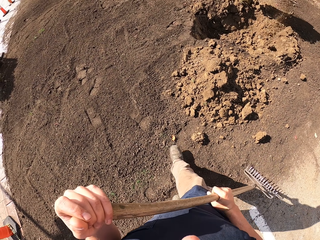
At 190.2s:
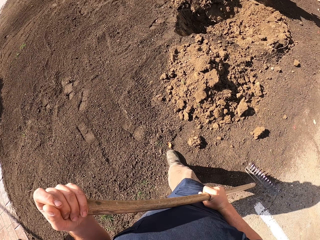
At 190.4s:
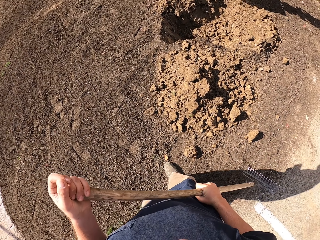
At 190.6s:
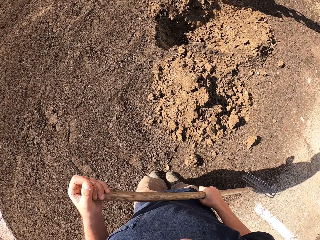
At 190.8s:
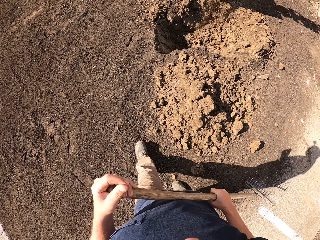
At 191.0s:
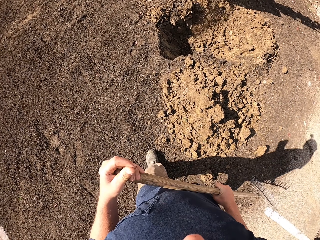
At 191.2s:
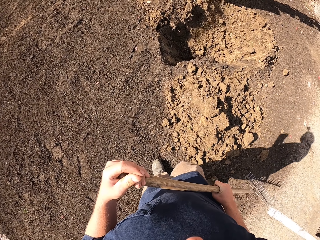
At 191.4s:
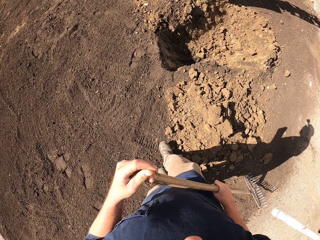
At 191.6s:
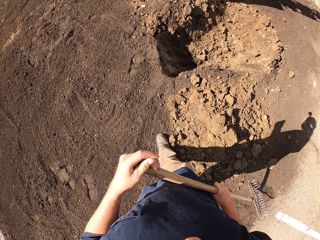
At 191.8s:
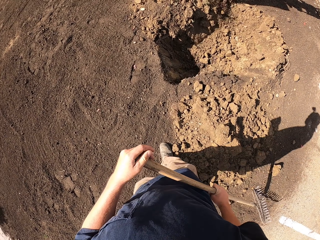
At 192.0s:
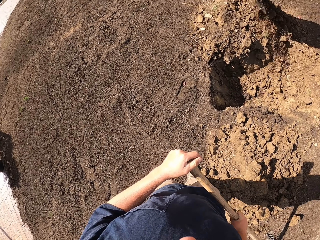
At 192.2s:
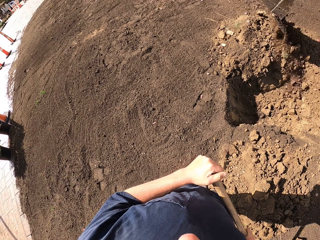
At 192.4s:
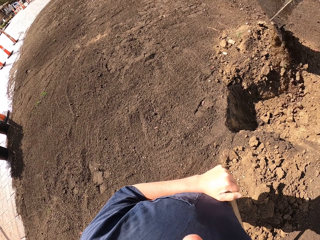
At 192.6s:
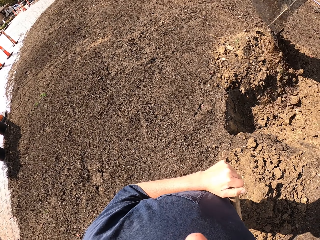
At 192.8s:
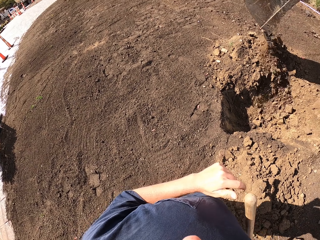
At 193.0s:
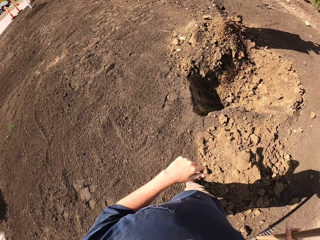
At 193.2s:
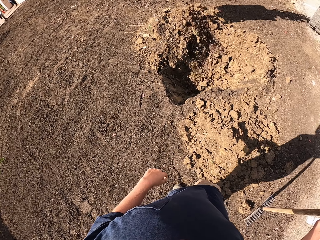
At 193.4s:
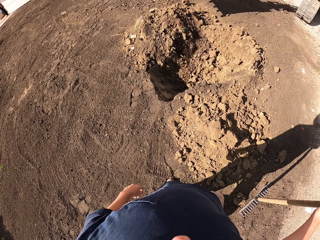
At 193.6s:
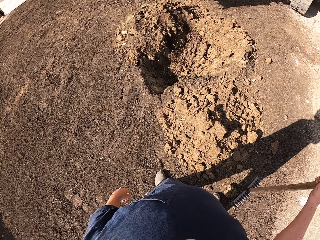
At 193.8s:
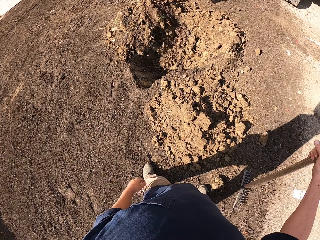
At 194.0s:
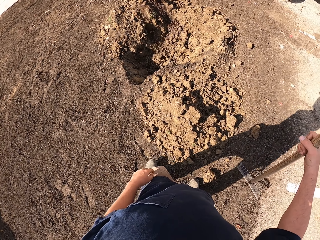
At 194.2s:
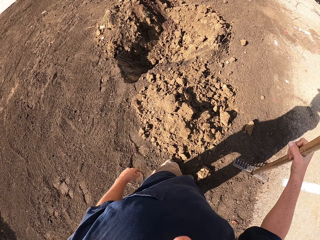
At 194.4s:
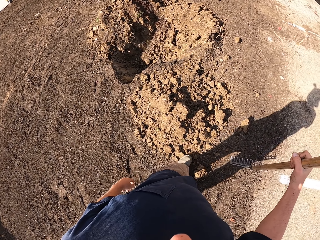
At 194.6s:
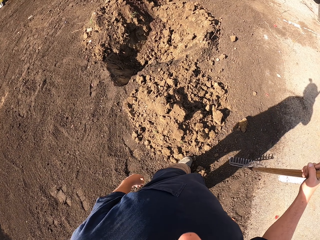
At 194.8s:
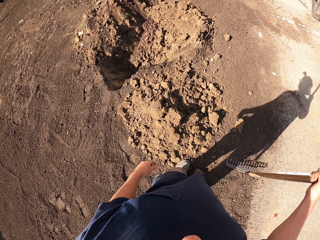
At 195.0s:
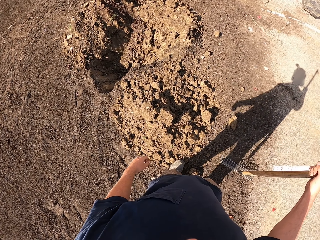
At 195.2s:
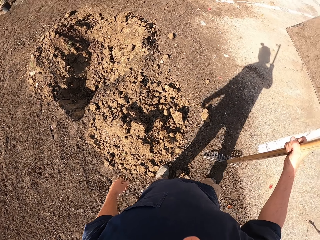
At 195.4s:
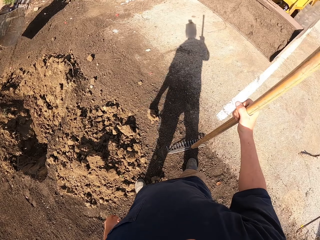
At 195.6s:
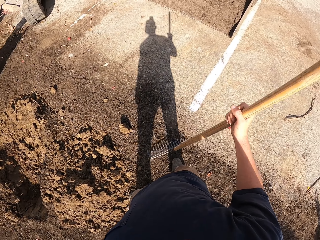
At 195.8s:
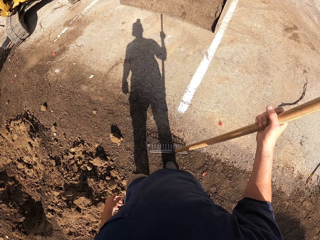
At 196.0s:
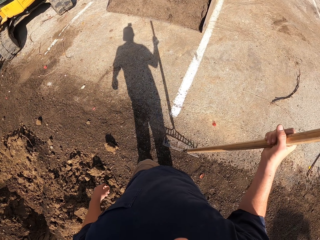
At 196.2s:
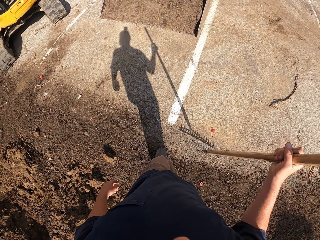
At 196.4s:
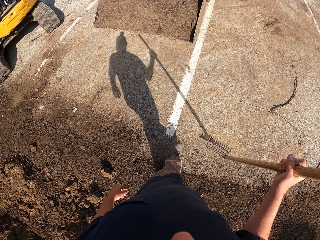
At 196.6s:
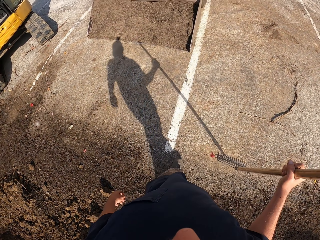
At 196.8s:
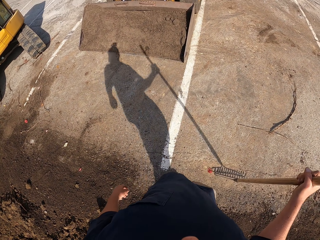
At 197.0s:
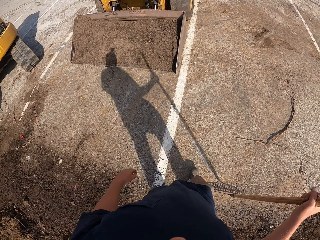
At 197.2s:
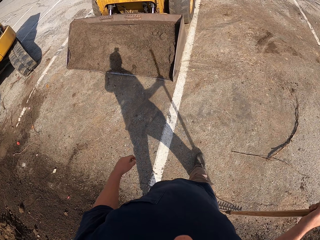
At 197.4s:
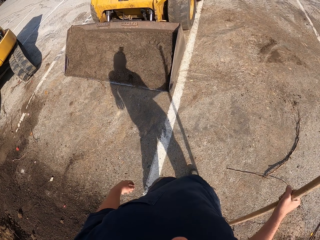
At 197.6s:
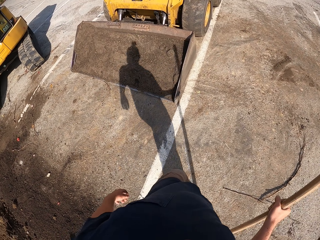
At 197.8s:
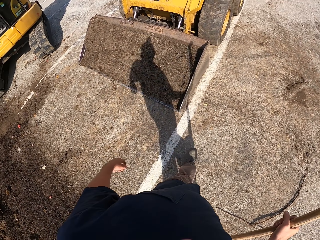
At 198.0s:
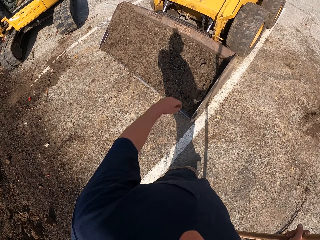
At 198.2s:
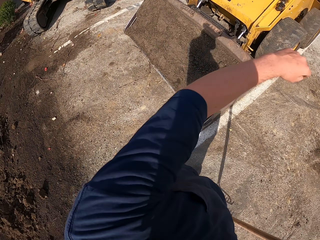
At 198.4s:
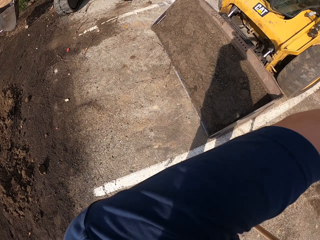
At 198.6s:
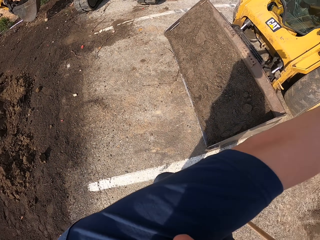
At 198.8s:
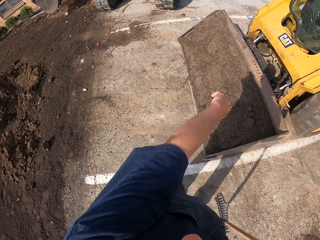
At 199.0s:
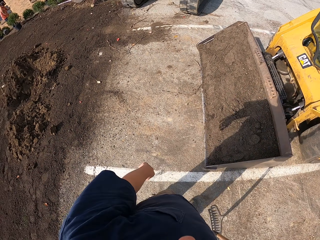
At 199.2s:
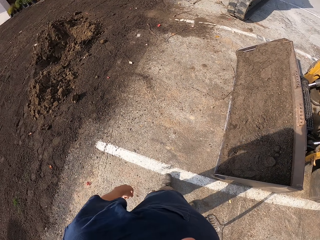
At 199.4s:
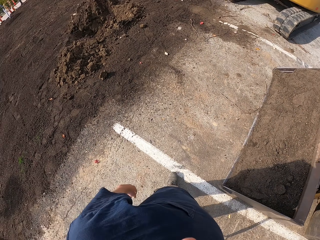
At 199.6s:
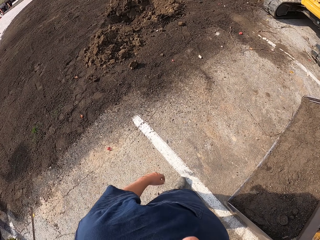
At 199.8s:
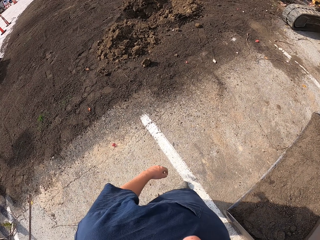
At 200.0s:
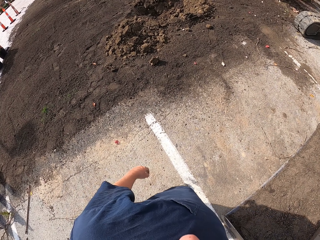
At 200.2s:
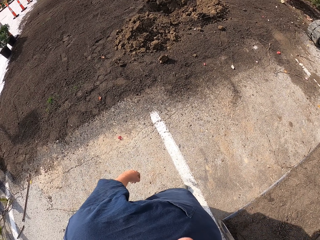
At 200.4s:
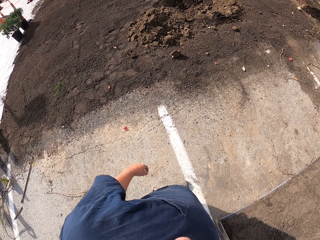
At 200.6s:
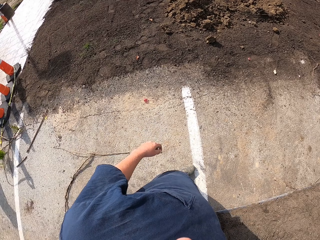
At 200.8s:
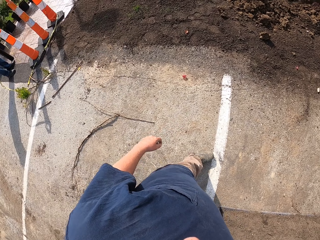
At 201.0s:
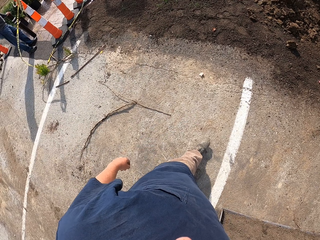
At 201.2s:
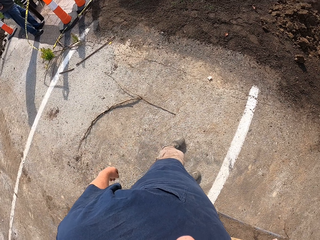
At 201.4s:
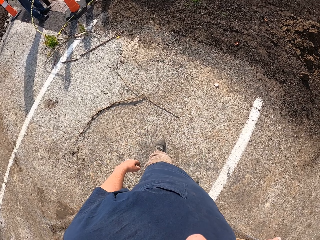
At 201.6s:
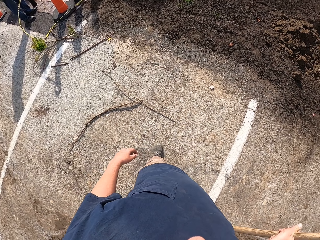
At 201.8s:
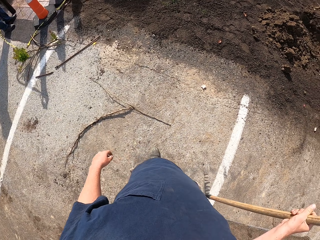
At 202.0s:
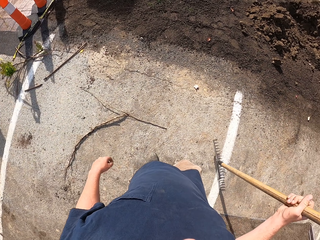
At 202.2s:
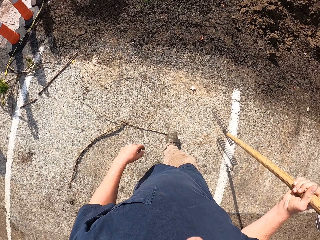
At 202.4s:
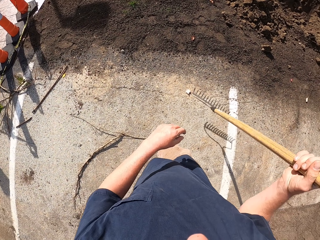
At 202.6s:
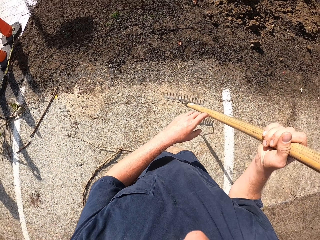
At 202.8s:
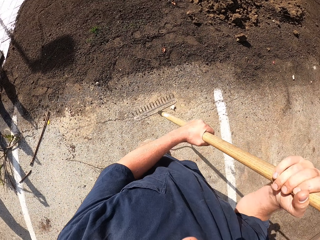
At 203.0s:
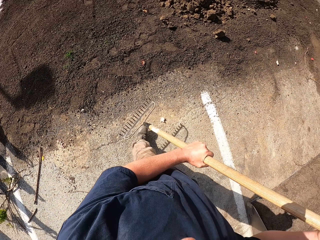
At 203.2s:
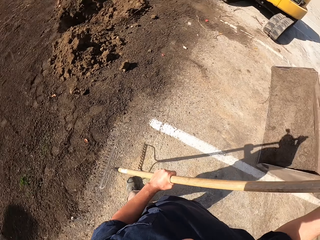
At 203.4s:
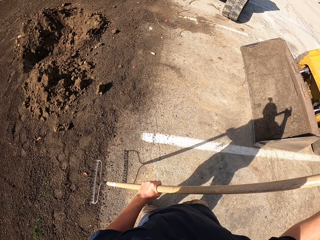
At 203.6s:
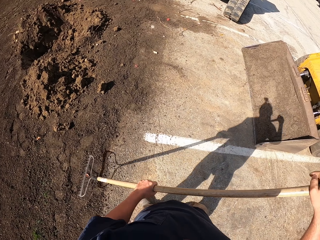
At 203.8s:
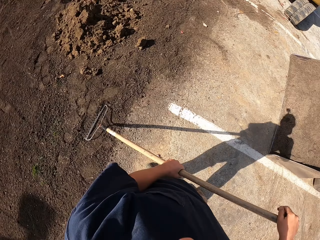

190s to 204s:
The camera wearer does something. They look around.

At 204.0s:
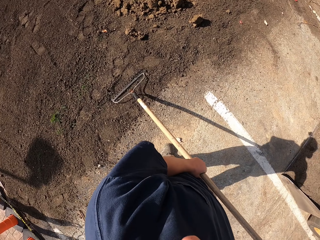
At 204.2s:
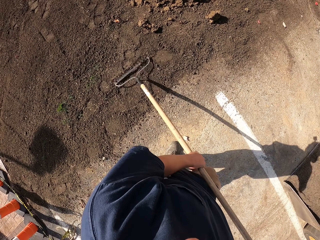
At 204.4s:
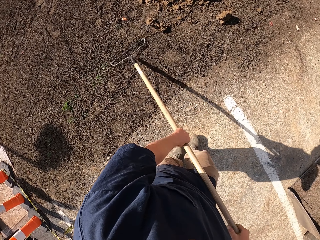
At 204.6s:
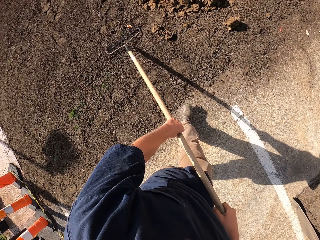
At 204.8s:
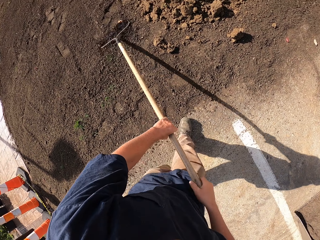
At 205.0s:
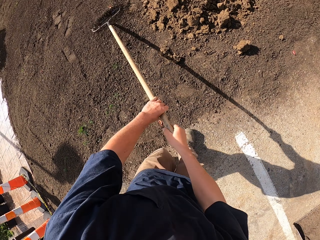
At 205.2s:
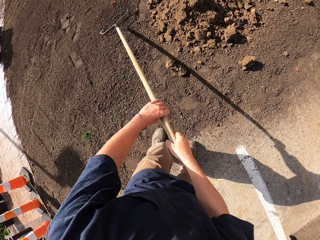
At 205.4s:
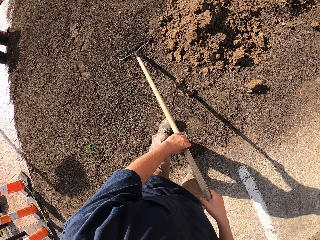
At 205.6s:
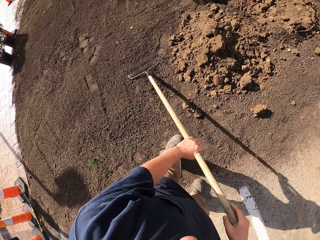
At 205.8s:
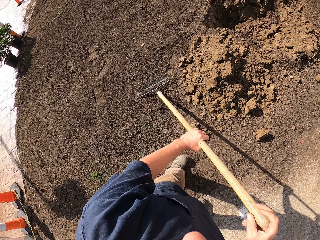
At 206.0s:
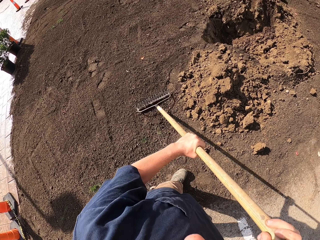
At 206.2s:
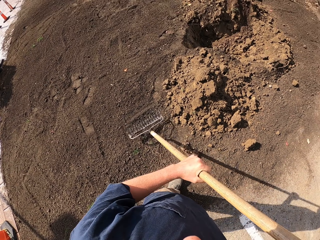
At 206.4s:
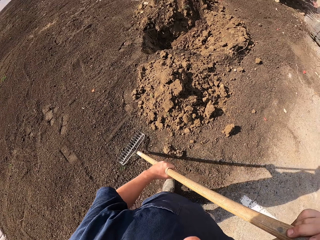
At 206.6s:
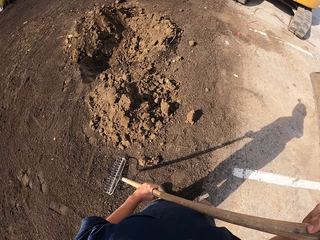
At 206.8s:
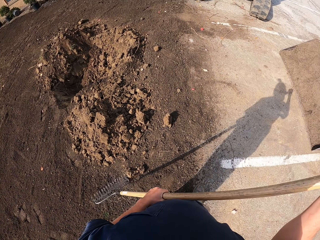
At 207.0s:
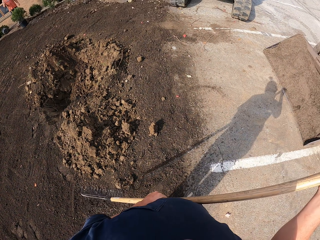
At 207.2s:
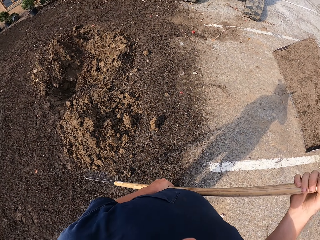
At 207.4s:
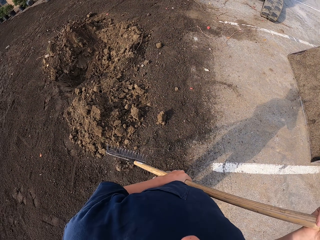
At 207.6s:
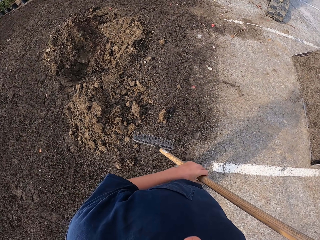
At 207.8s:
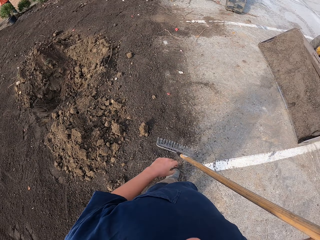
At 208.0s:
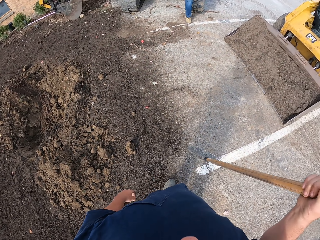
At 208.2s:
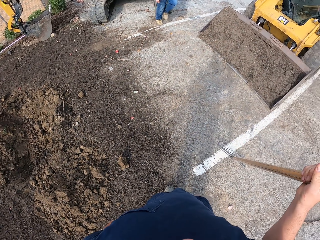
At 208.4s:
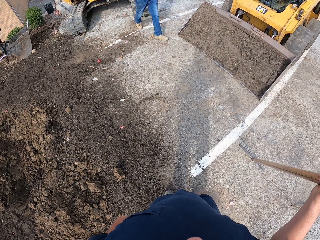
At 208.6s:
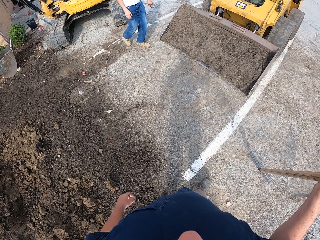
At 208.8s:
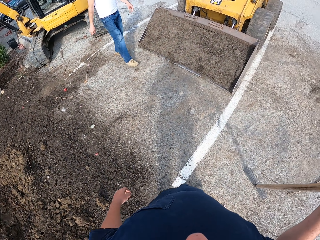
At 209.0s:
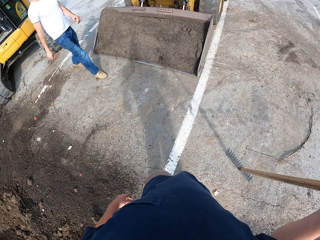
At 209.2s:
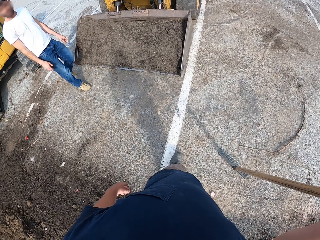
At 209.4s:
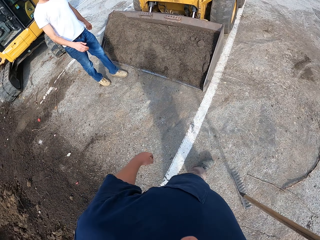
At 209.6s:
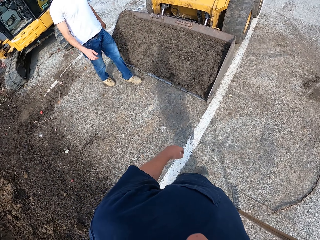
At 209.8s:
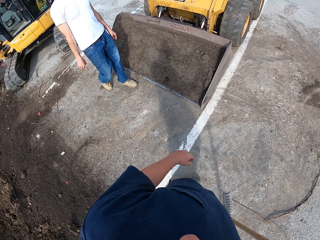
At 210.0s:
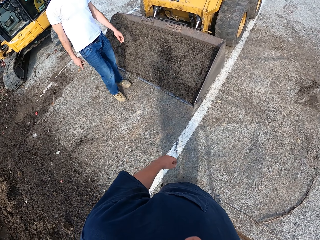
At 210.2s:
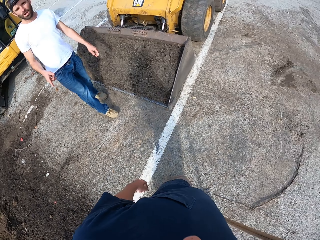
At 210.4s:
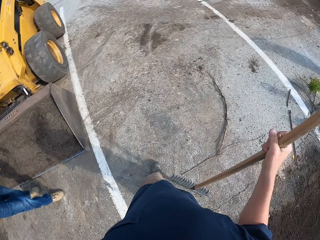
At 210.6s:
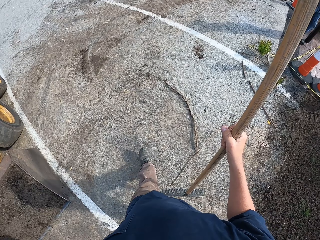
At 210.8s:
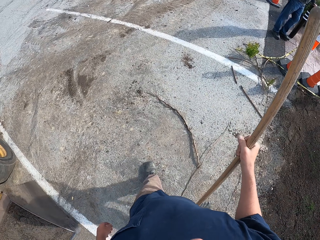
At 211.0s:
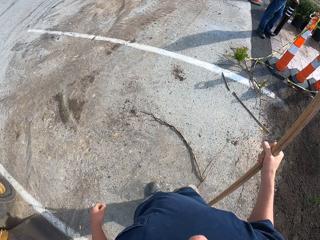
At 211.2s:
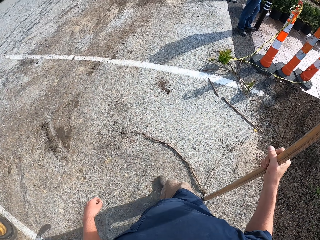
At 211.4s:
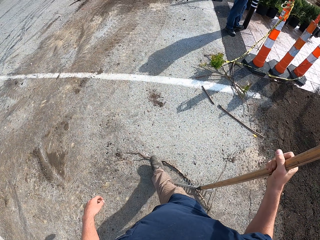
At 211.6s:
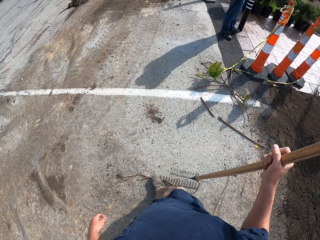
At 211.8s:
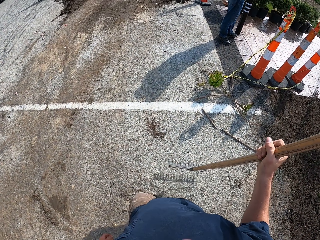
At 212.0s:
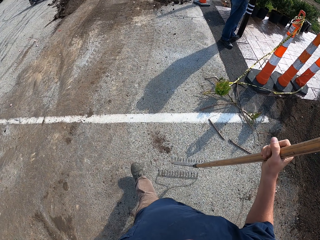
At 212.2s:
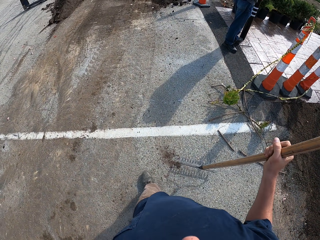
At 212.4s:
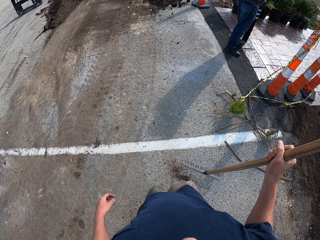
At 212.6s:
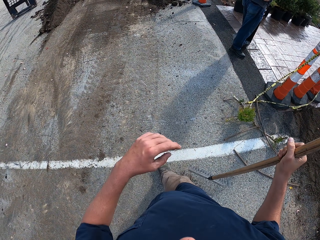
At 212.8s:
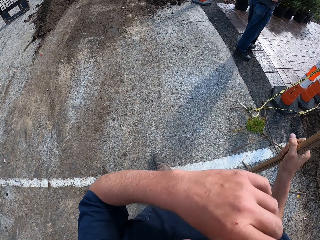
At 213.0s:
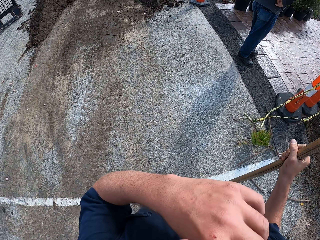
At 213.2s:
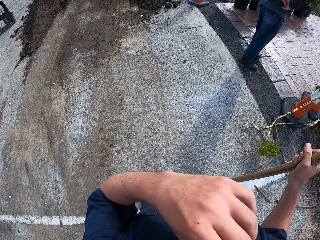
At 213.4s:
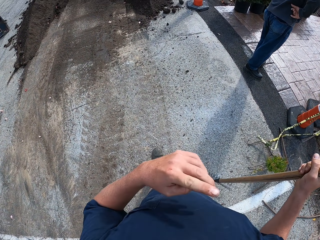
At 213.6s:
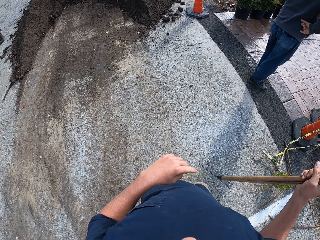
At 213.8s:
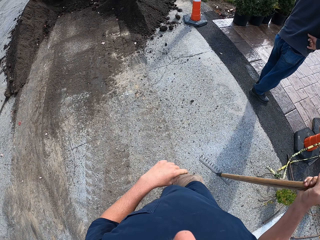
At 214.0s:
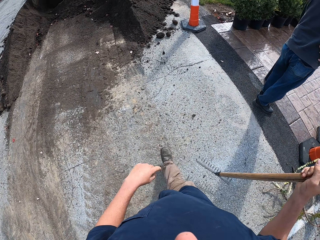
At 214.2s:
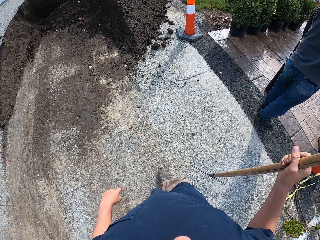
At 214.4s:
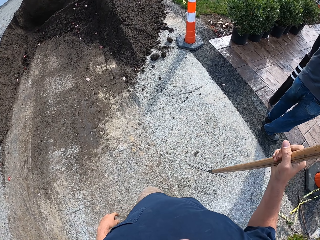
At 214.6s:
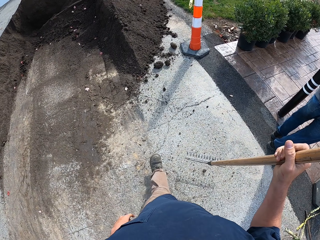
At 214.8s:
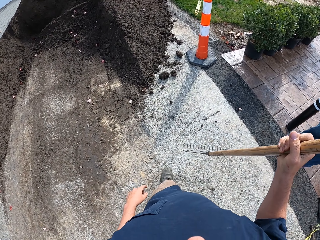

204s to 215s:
The camera wearer moves sand with the rake. A person walks around. The camera wearer moves around. They do something.
